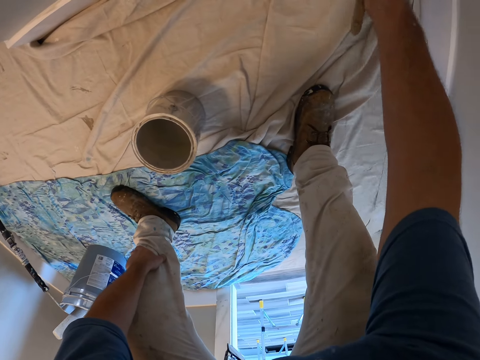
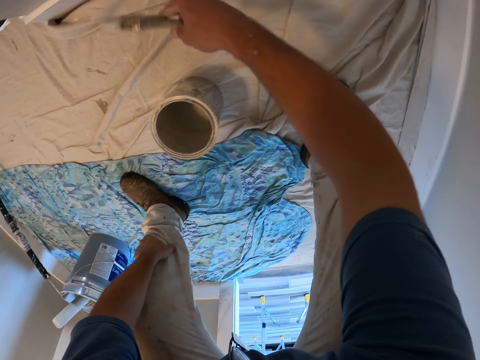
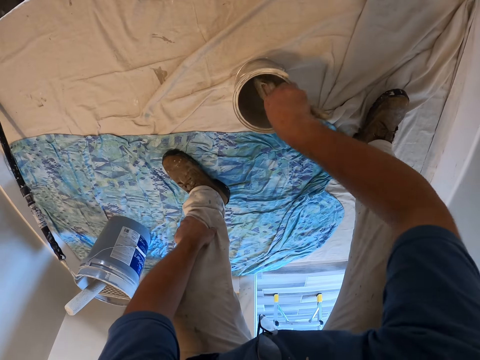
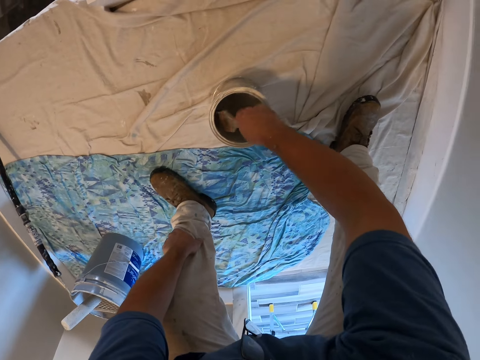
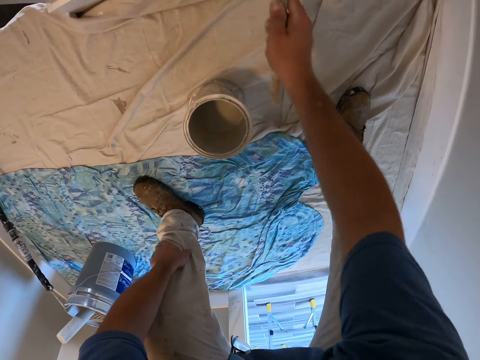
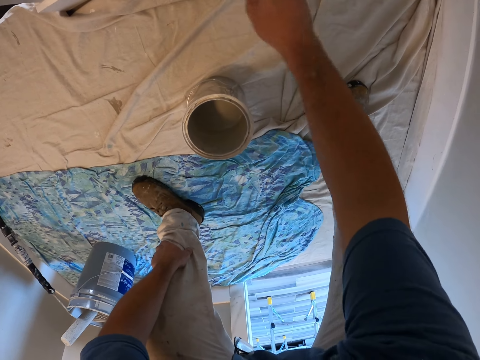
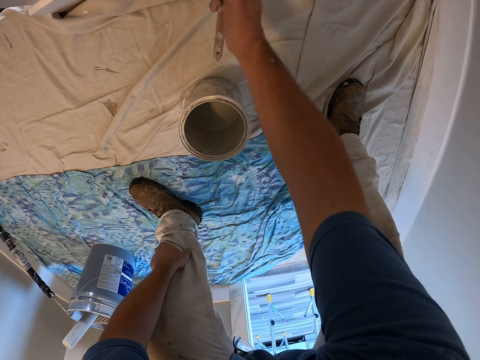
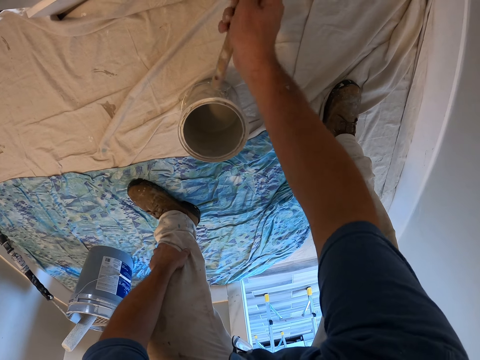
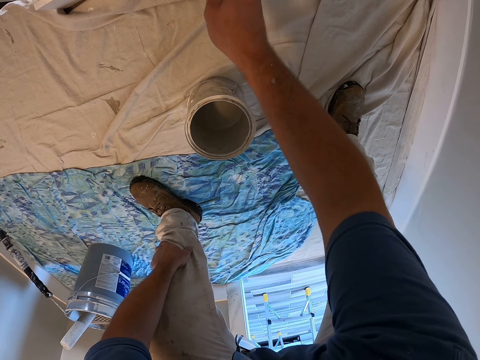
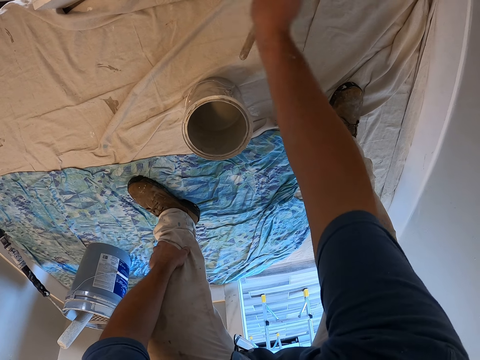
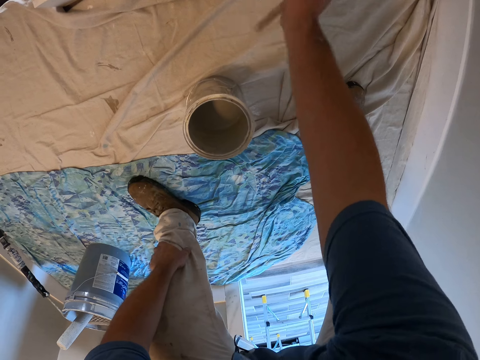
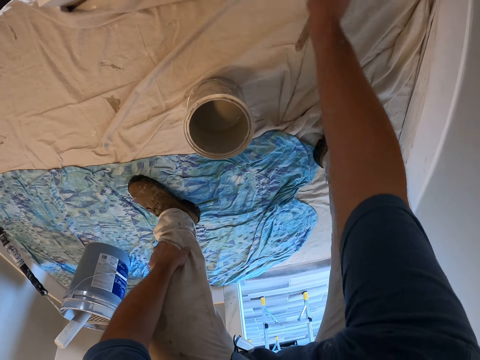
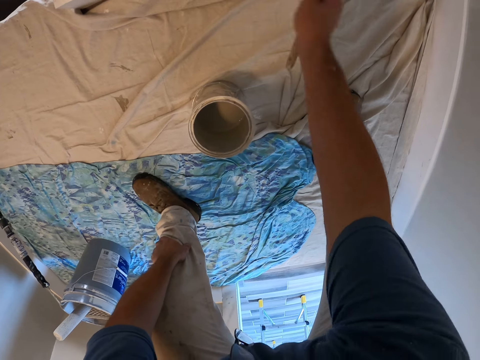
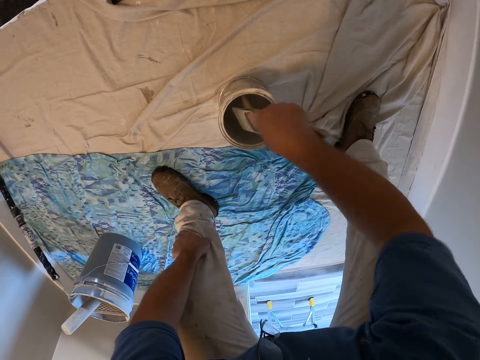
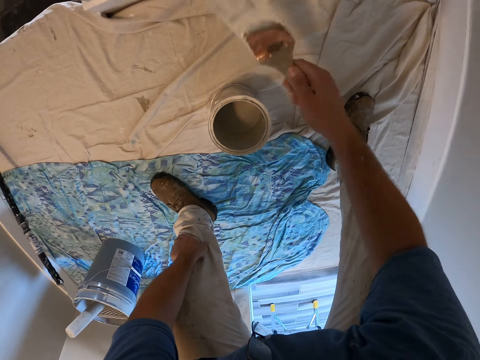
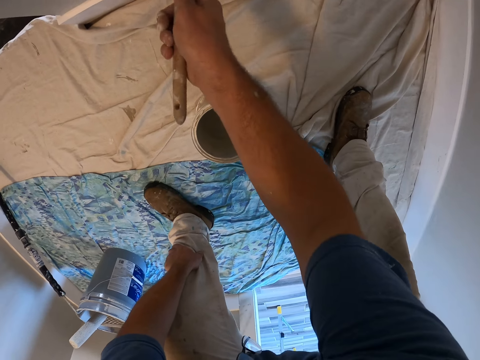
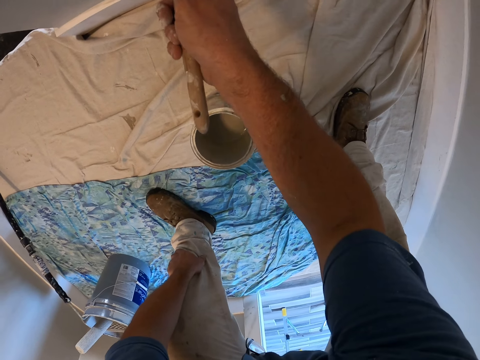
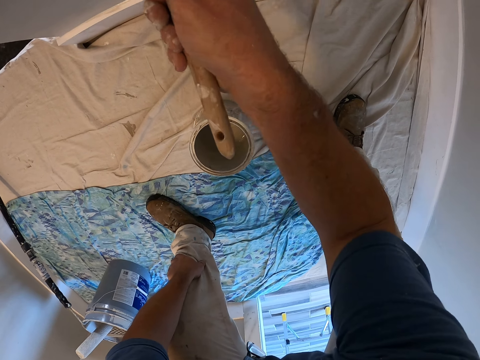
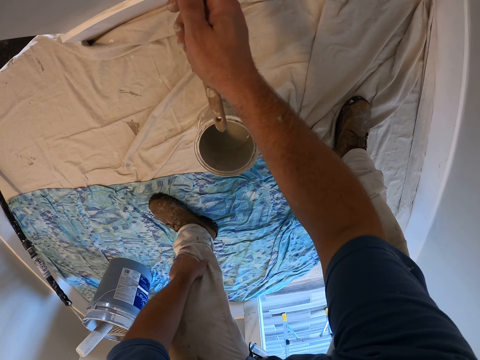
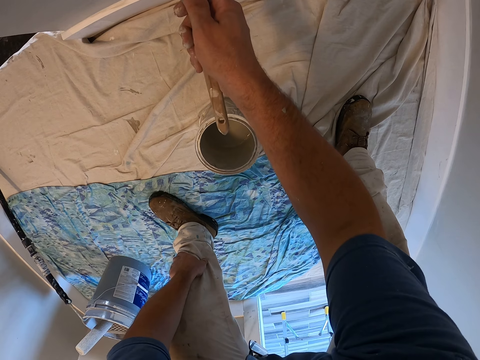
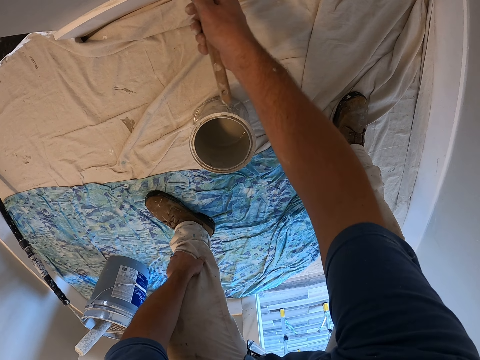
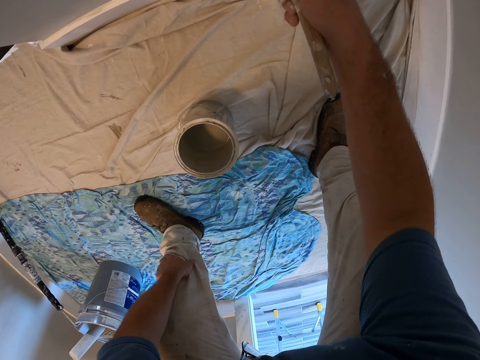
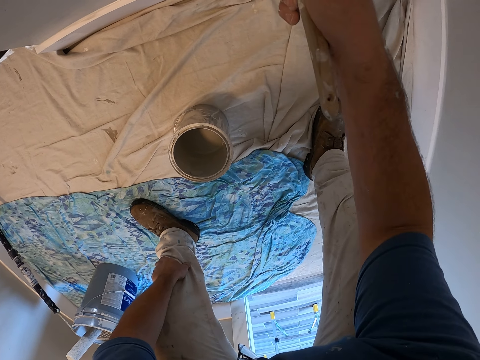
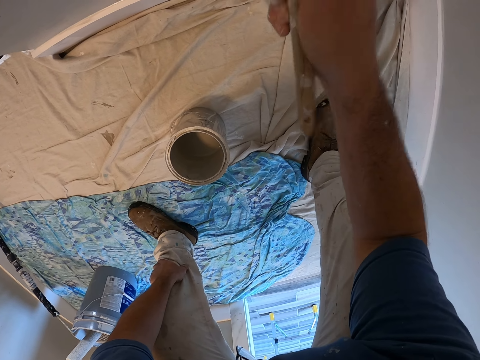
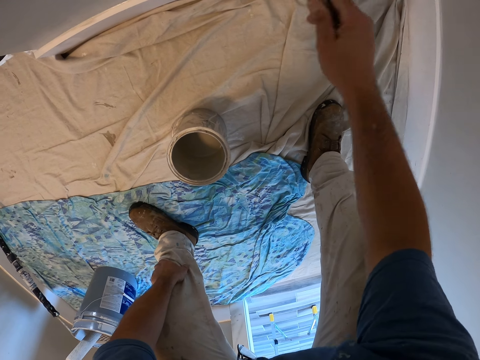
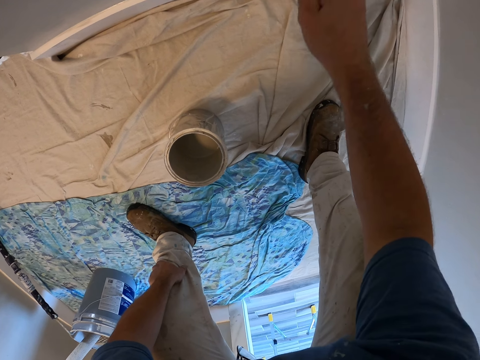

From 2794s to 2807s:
The camera wearer gets more paint from the paint container. They paint the wall of the room with the paint brush. They get more paint from the paint container. They paint the wall of the room with the paint brush.

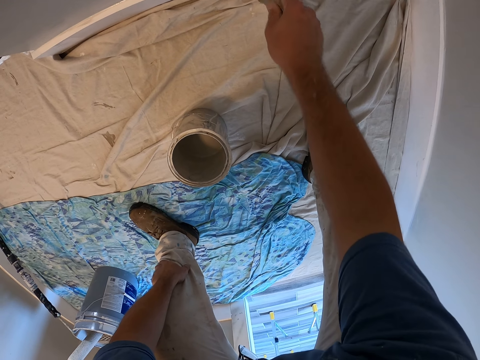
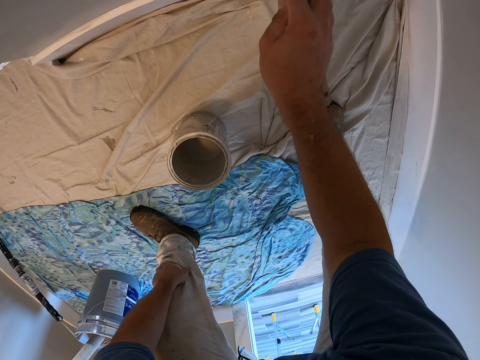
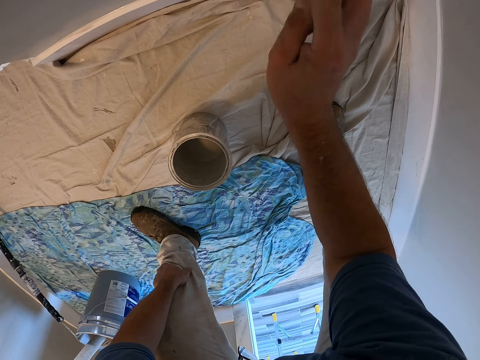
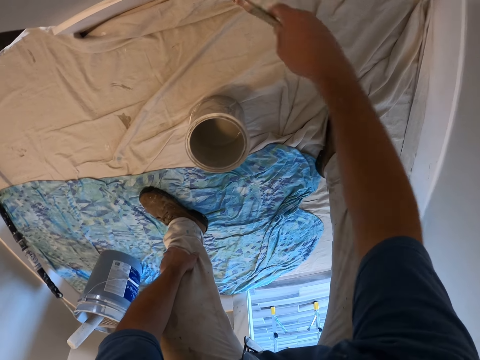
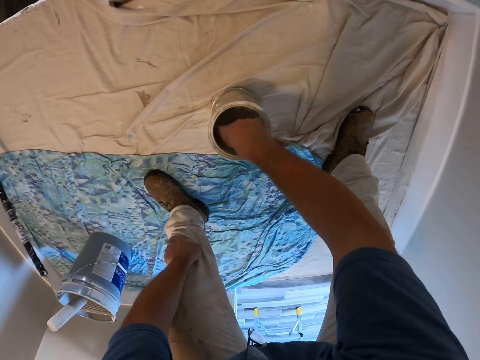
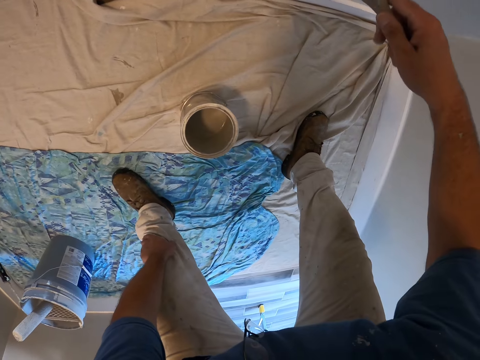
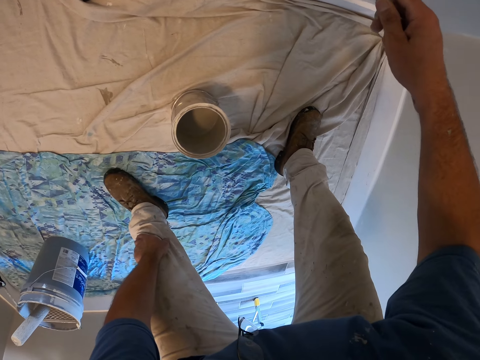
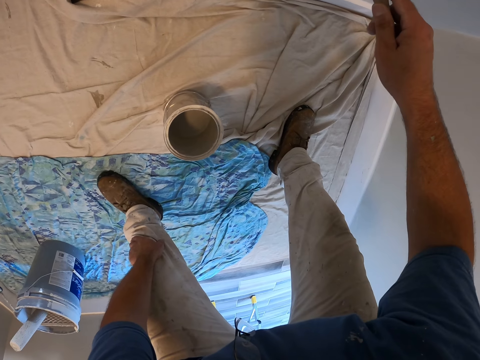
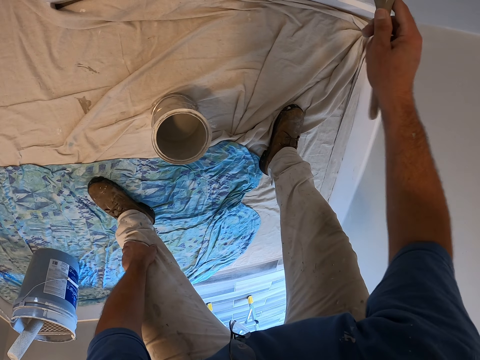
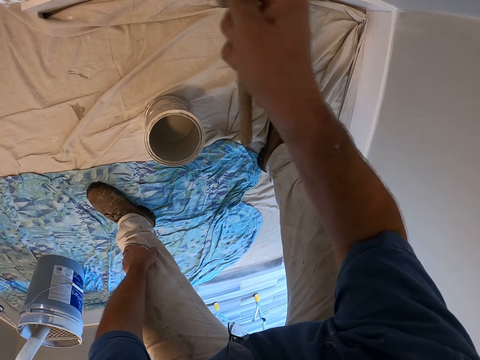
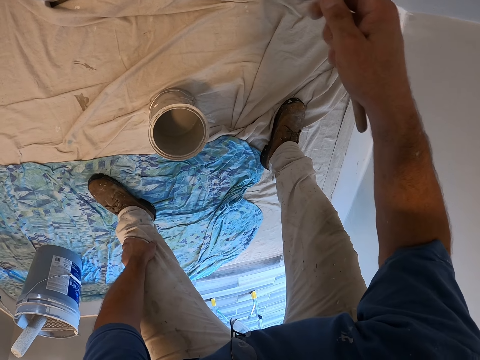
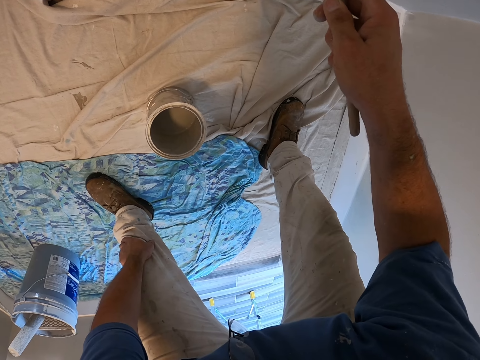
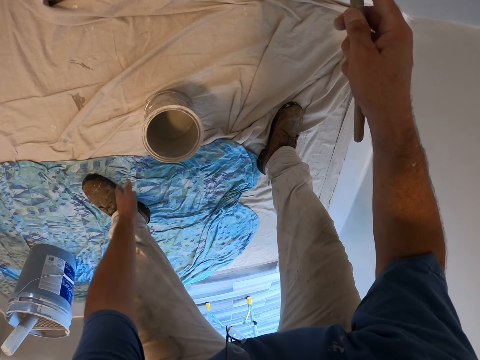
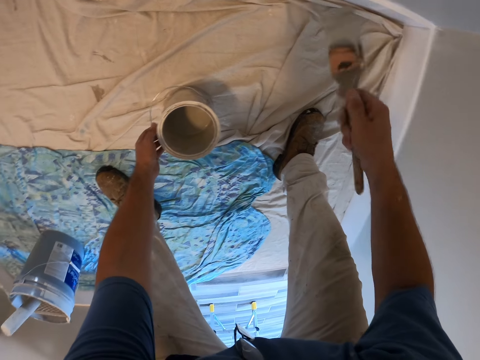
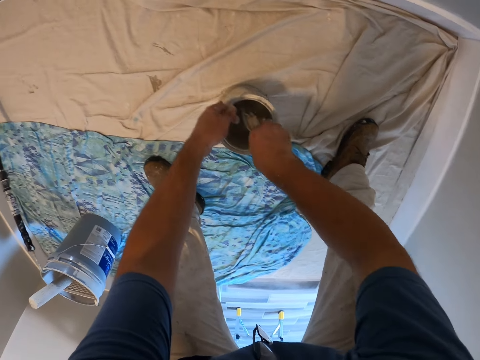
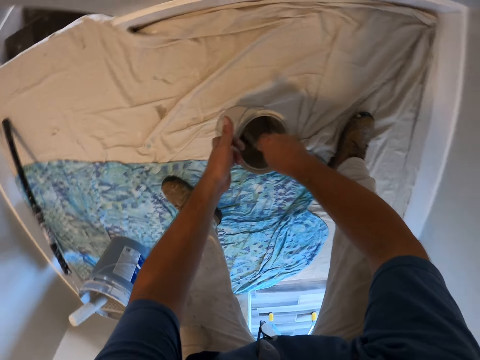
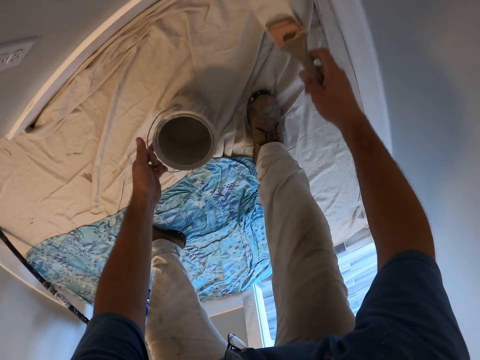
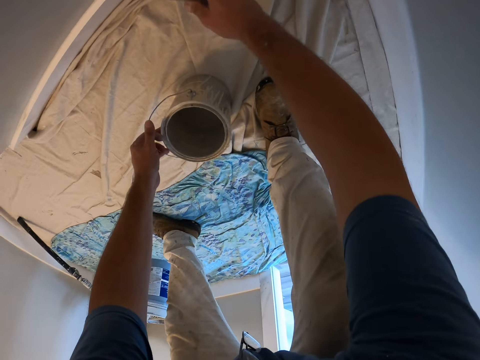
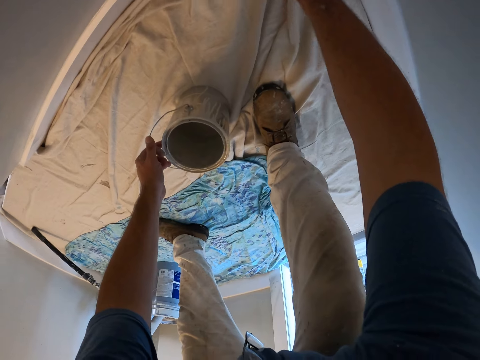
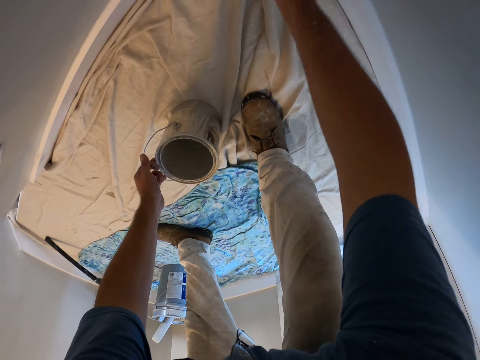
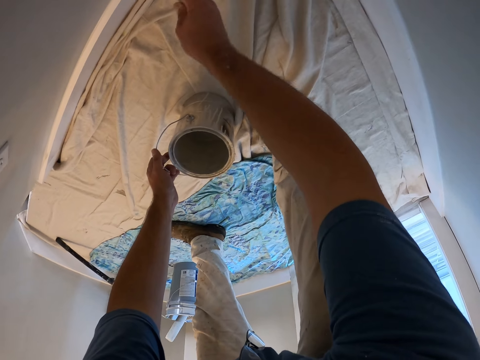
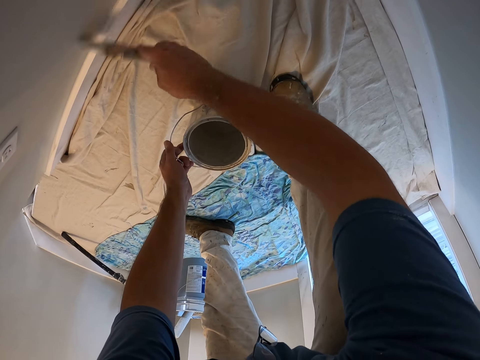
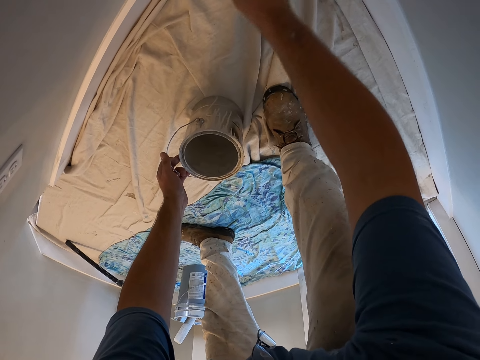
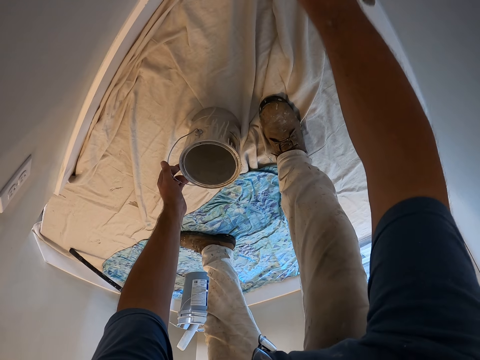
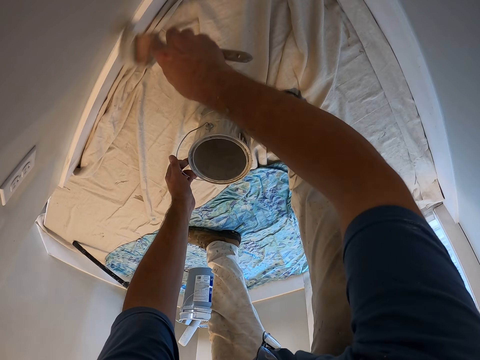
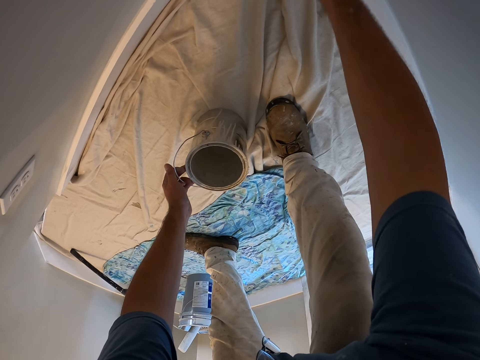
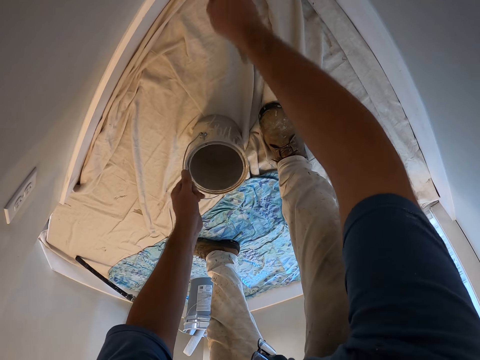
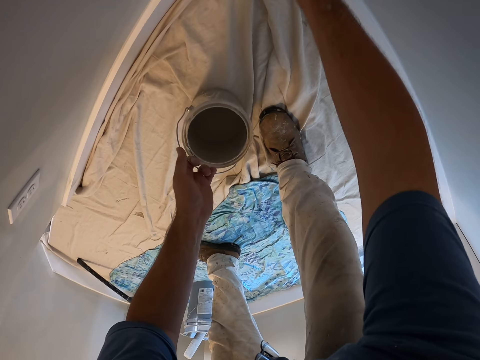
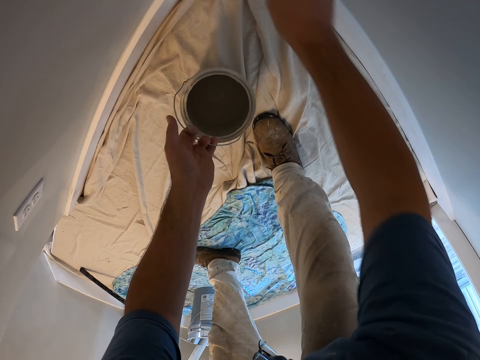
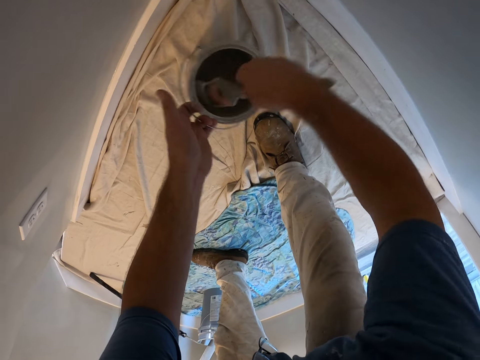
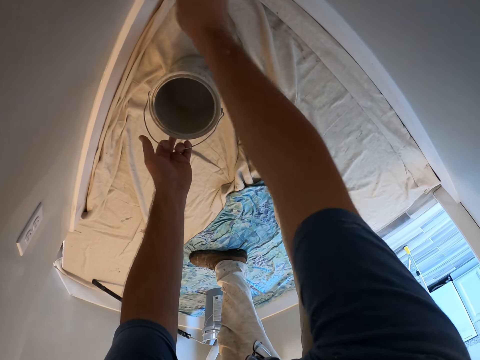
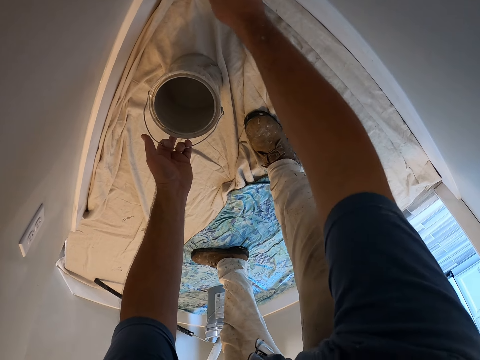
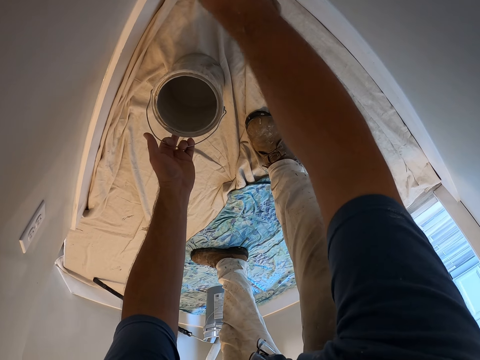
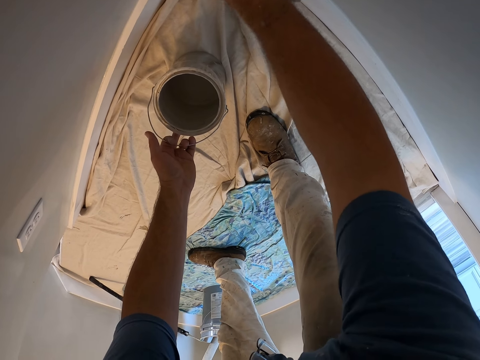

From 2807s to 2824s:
The camera wearer gets more paint from the paint container or paint tin. They paint the wall of the room with the paint brush. They hold the paint container. They get more paint from the paint container. They paint the wall of the room with the paint brush. They move the paint tin. They get more paint from the paint container. They paint the wall of the room with the paint brush.
